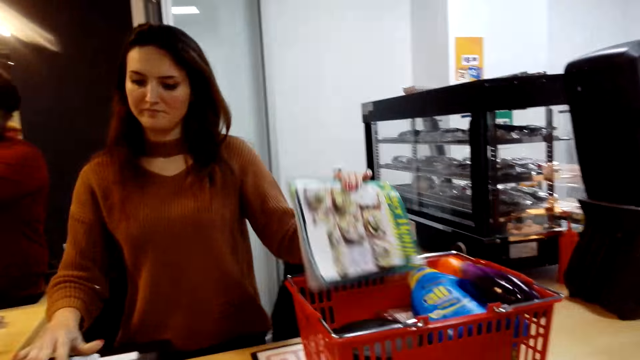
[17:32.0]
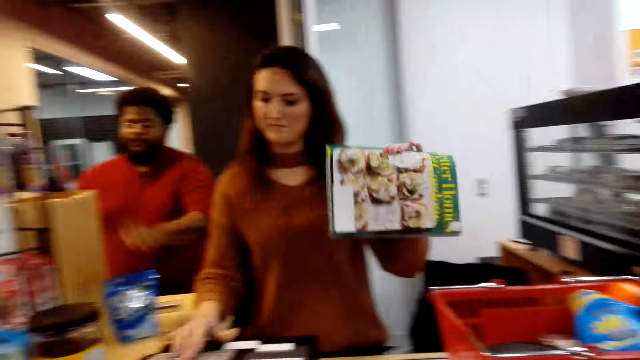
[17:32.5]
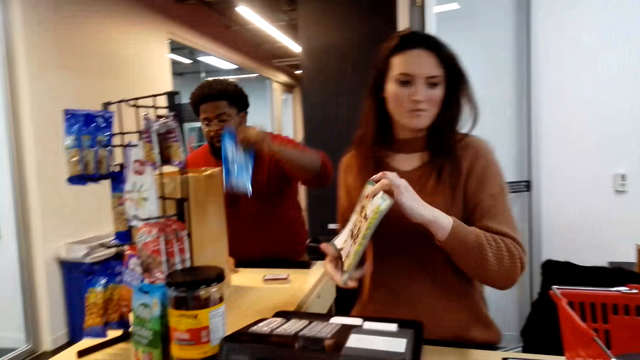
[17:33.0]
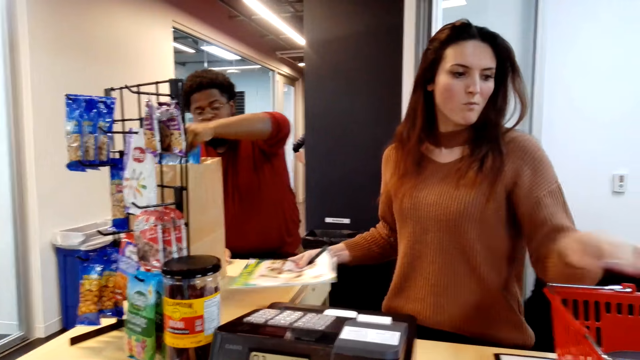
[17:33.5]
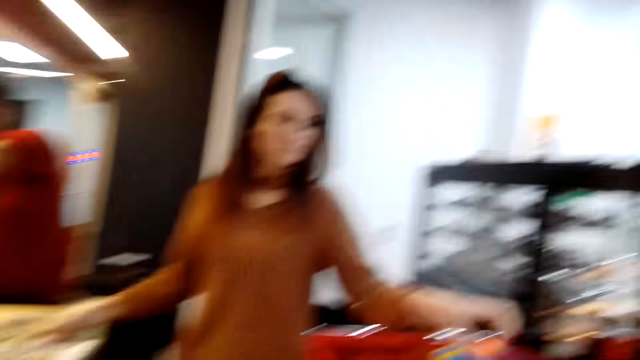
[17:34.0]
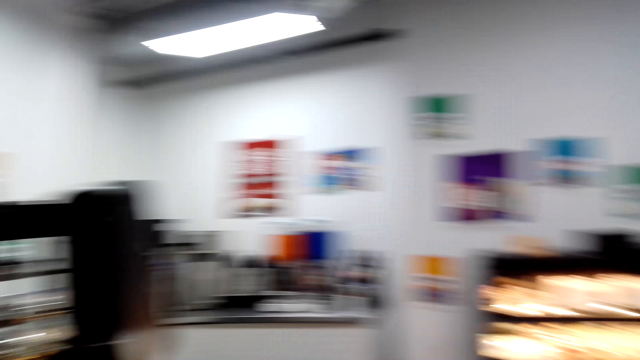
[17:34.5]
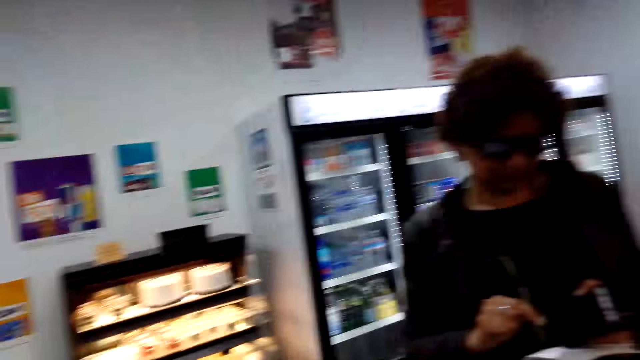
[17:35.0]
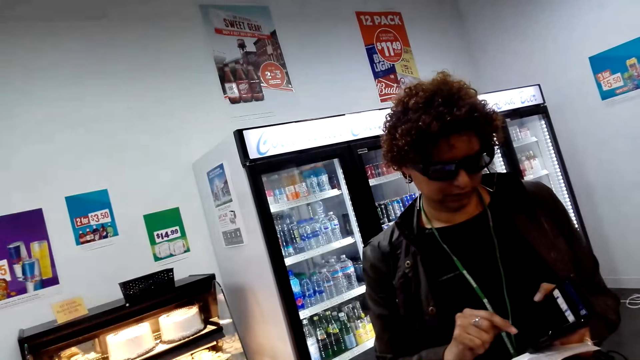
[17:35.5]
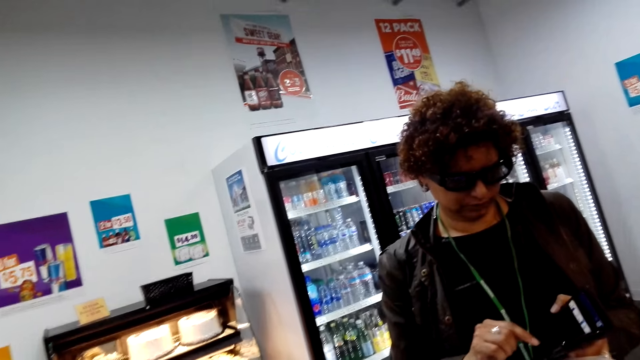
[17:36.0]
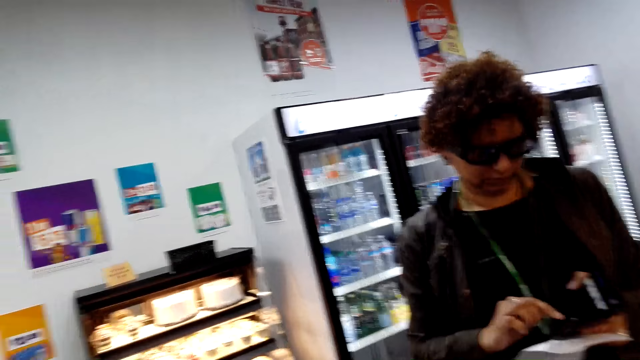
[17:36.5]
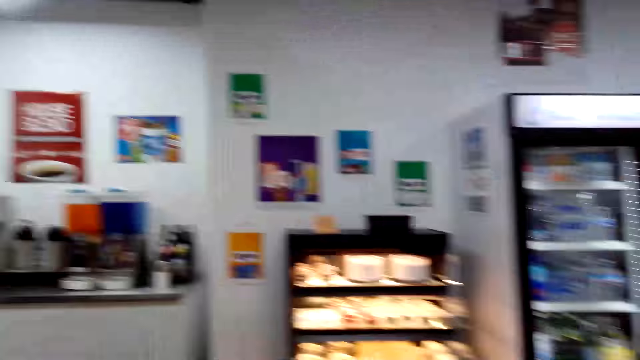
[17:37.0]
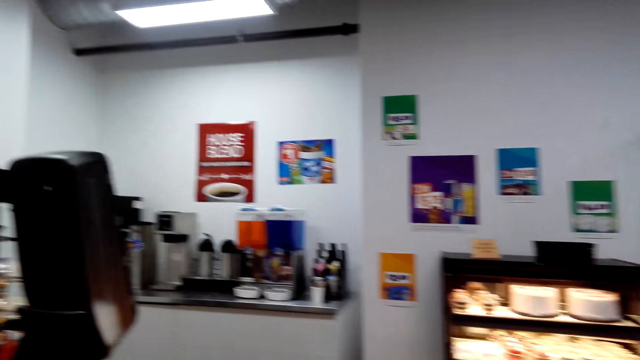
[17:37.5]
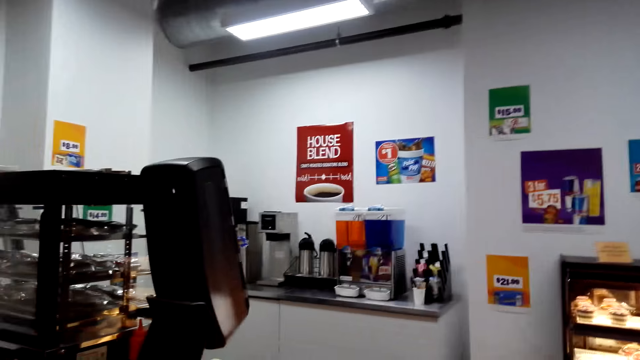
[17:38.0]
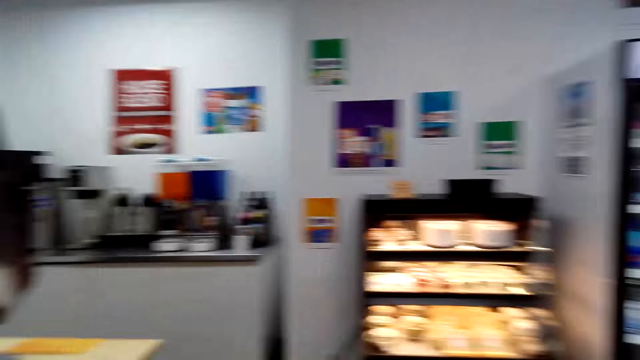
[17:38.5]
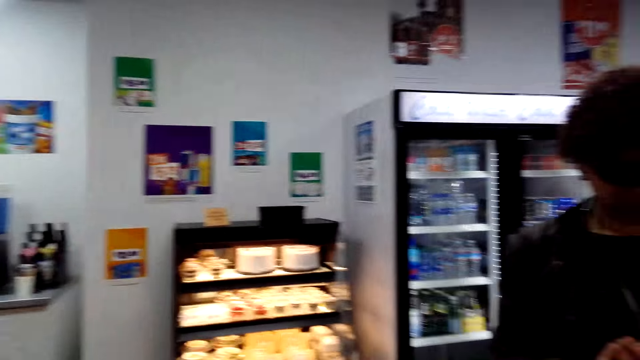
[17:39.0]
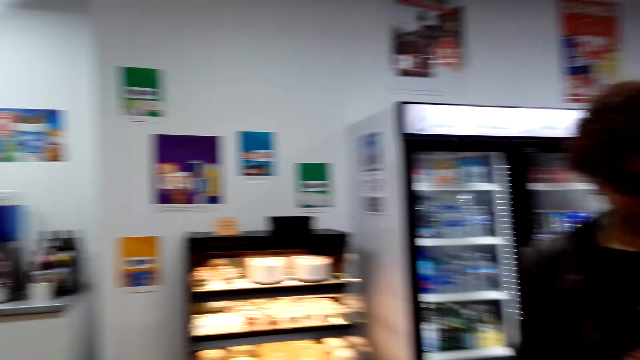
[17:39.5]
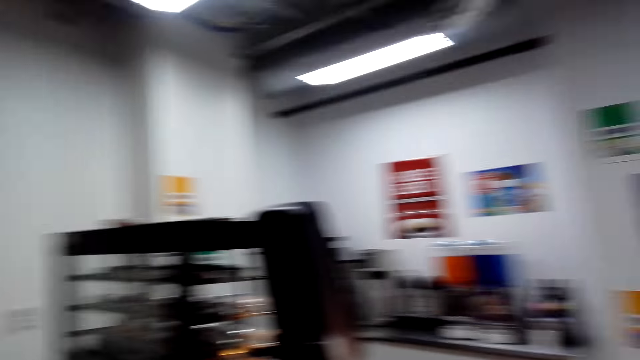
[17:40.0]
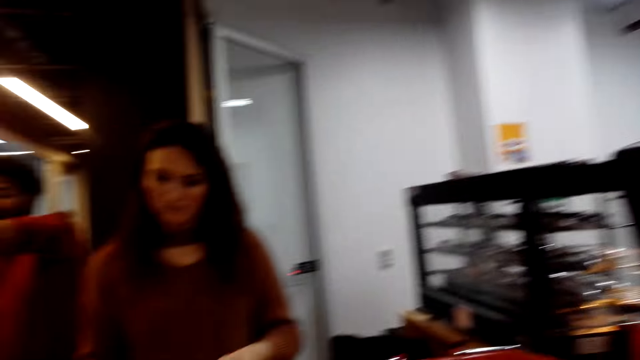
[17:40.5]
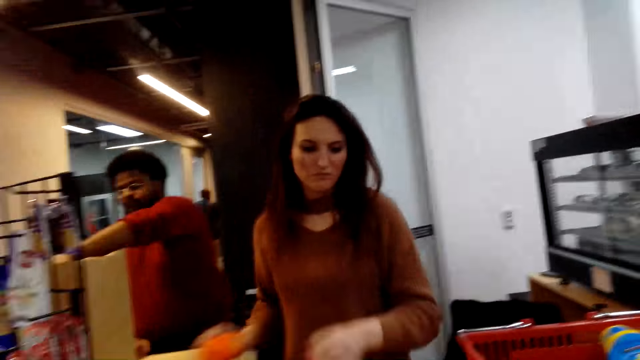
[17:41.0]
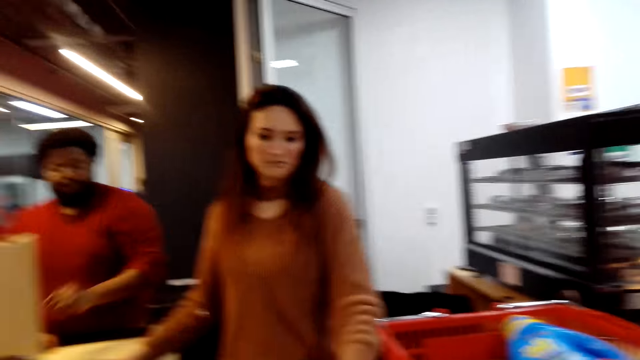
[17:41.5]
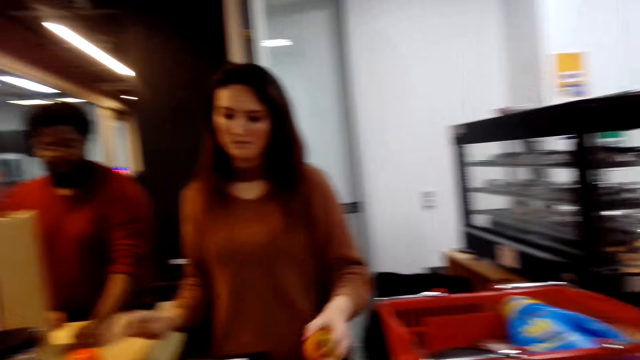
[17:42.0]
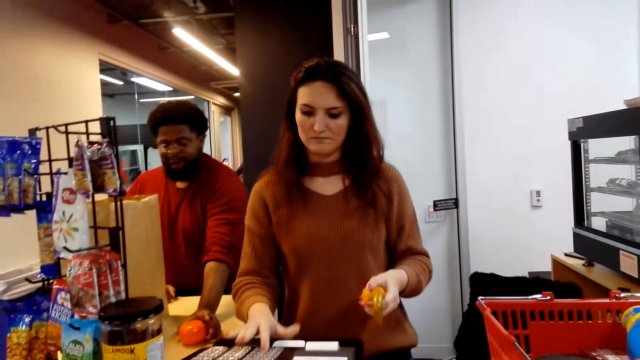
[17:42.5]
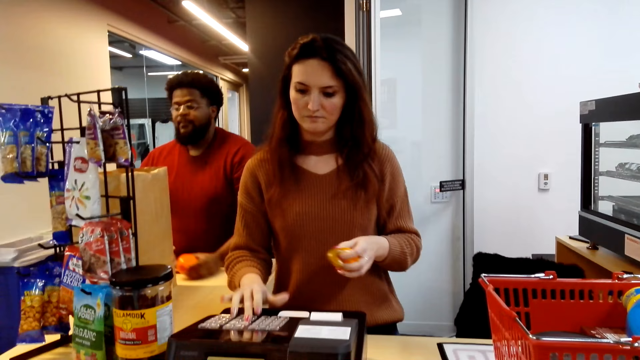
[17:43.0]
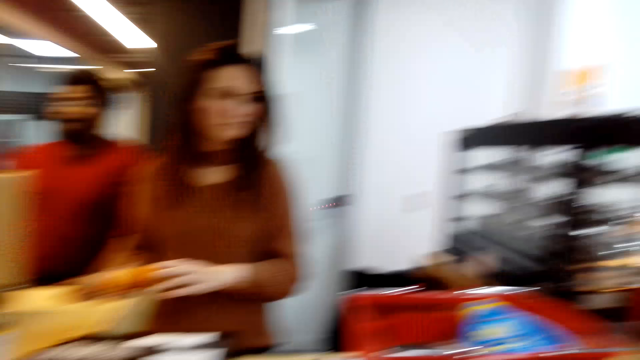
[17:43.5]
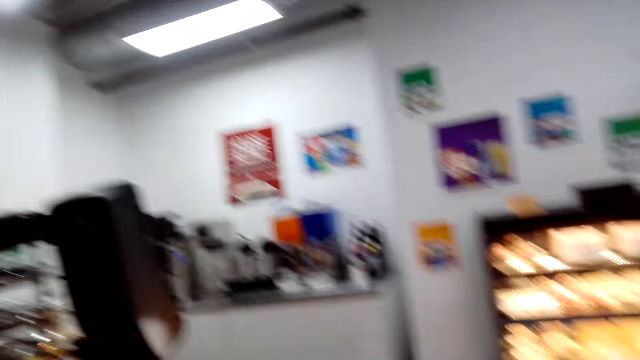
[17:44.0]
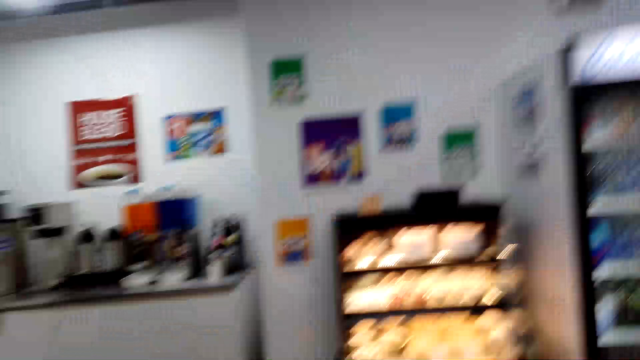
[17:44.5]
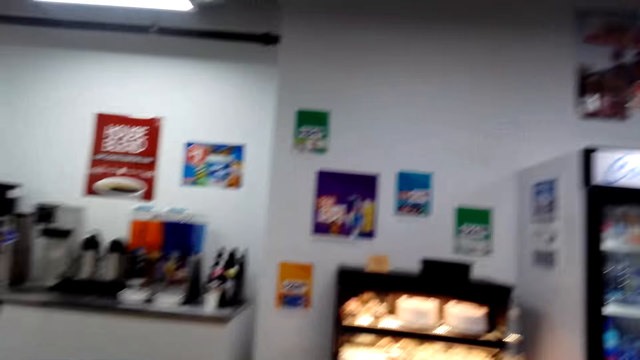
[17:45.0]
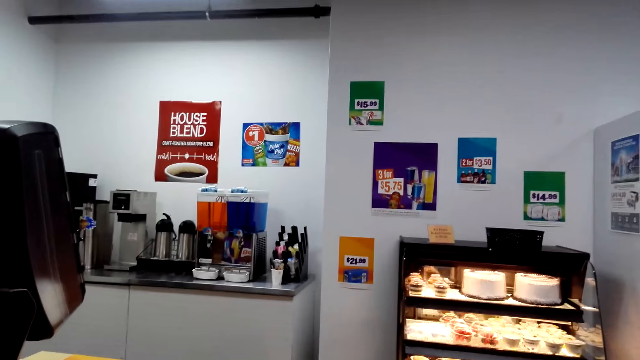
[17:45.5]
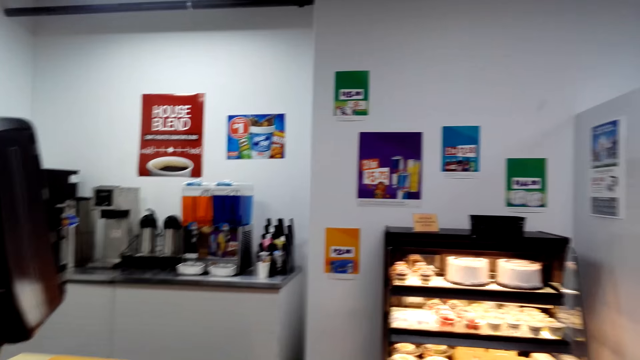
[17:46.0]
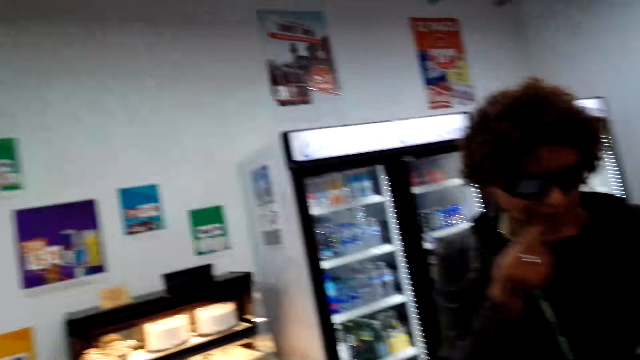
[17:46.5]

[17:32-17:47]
A lady drops the packet of something. The lady picks up a magazine. The camera wearer bills the magazine. A man picks up something. The man places something in the package bag. The lady places the magazine on the table. The camera wearer looks around the shop. Another woman uses a phone. The camera wearer interacts with another lady. They look around the shop. The man places something in the package bag. The camera wearer stares at the first lady. The first lady places a fruit on the table, picks up the fruit and bills the fruit. The man picks up the fruit. The first lady picks up the packet of something. The camera wearer looks around the shop. The first lady drops the packet of something. The camera wearer interacts with the second lady.

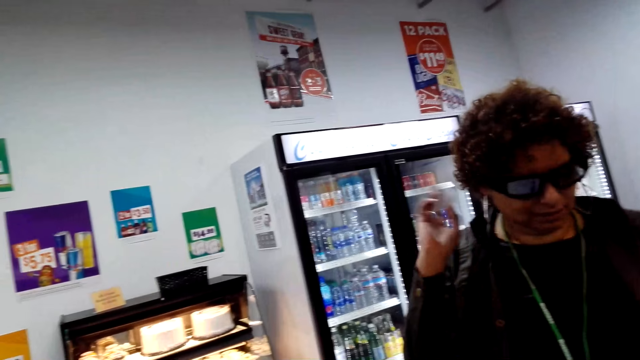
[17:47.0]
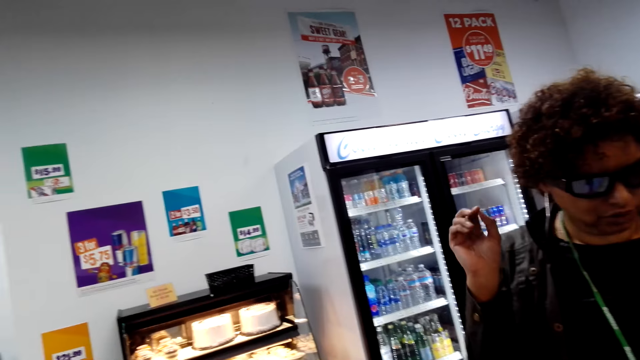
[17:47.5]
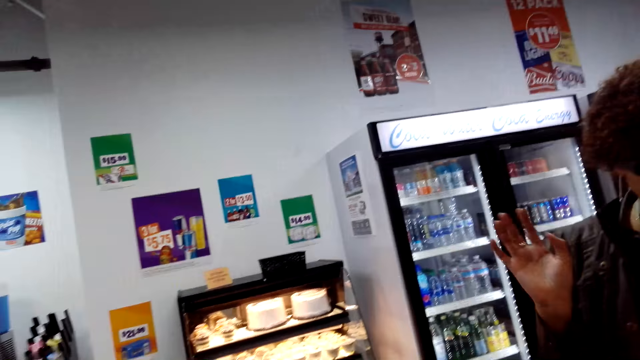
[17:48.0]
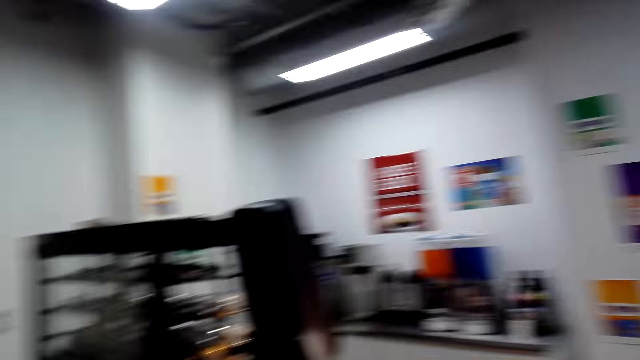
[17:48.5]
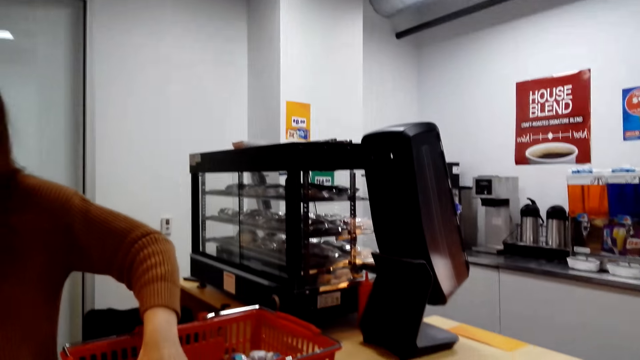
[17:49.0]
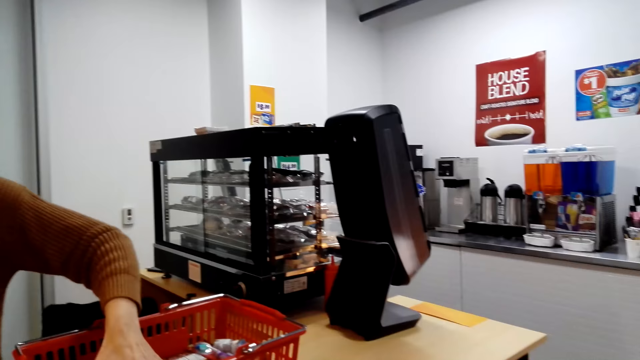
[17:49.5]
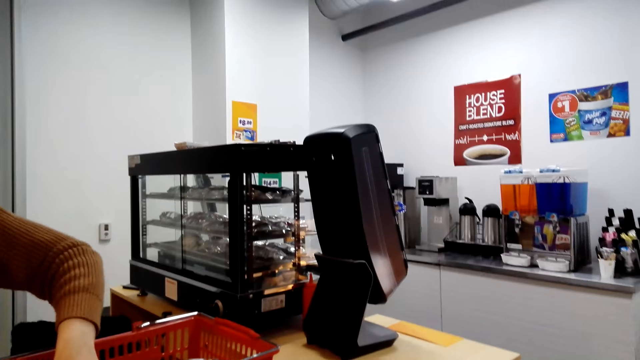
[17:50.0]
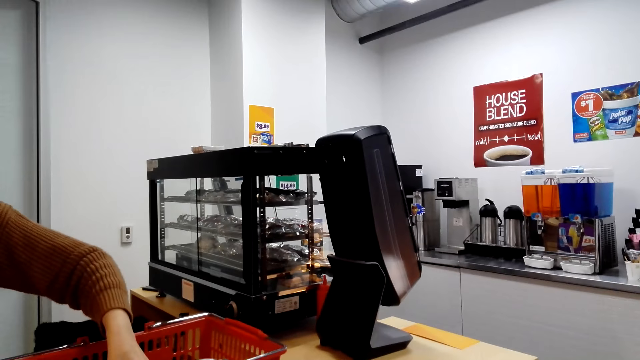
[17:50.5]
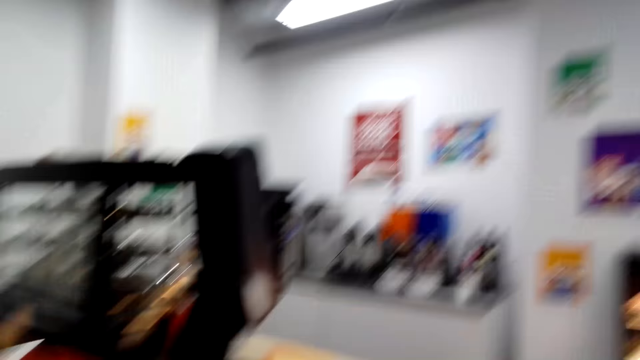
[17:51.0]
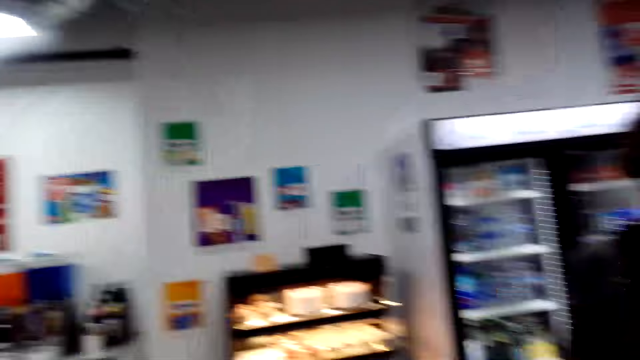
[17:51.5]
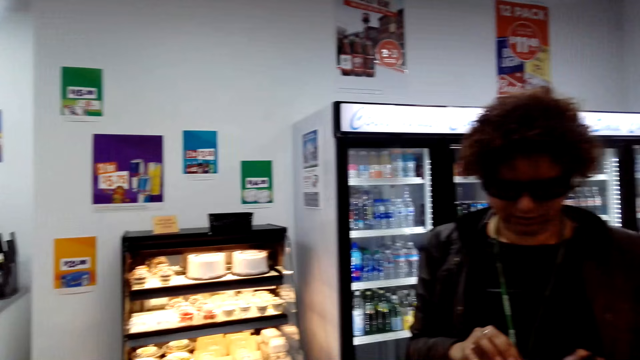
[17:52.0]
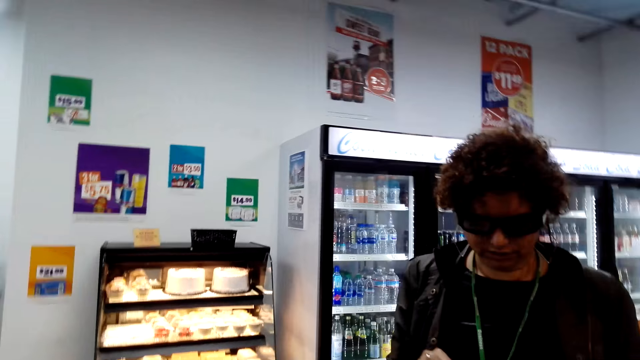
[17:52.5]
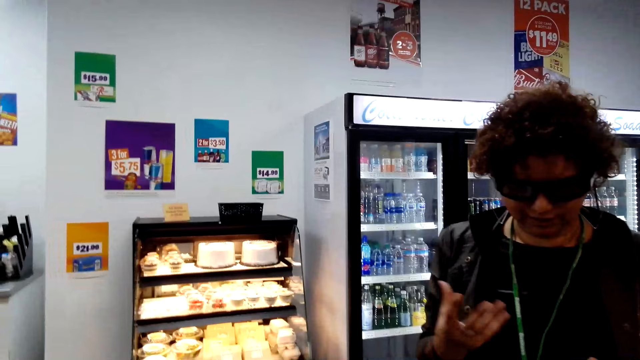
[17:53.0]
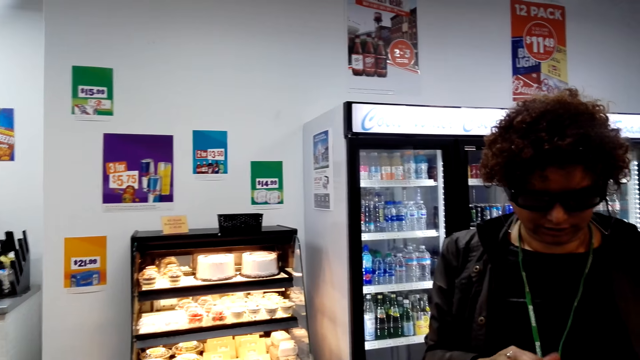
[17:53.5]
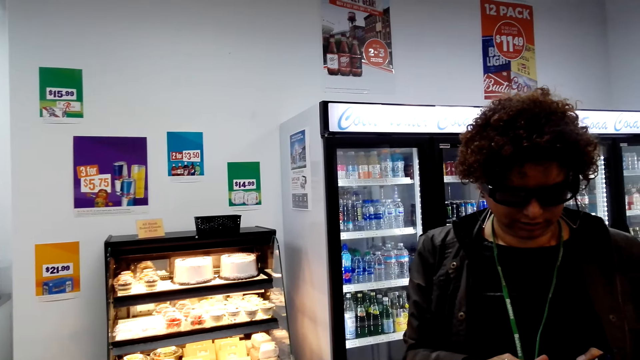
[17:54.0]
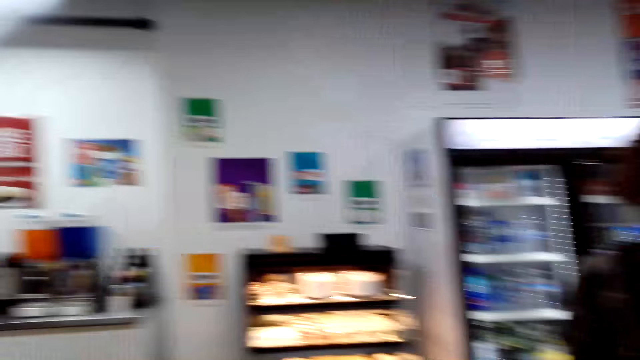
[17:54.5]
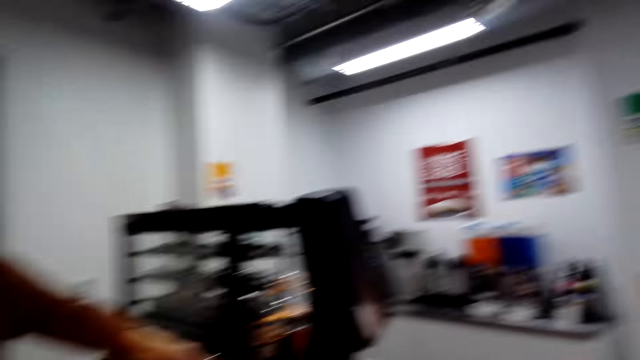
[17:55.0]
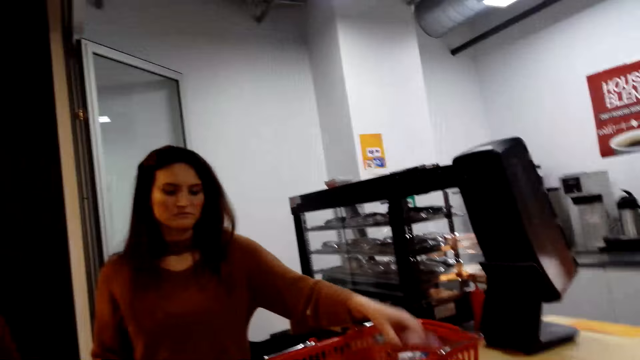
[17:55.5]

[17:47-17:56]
The camera wearer converses with a woman. They look around the shop. Another woman picks up something. The camera wearer looks around the shop. The first woman uses a phone. The camera wearer converses with the first woman and looks around the shop. They stare at a lady. The other woman picks up something.
